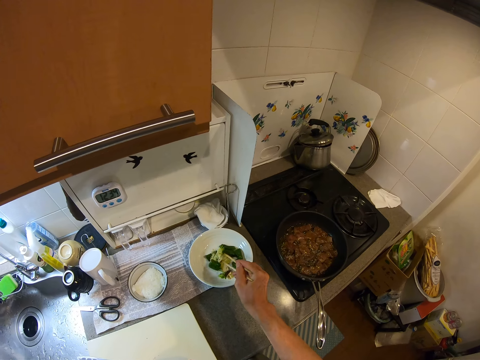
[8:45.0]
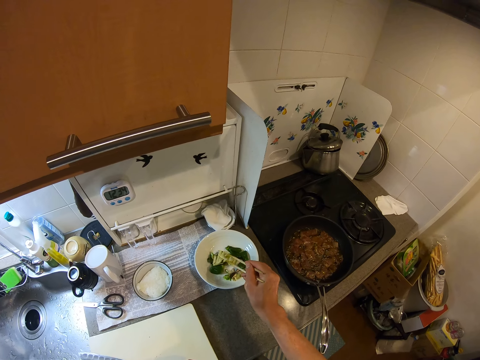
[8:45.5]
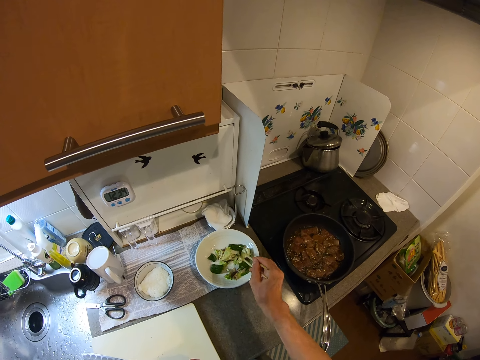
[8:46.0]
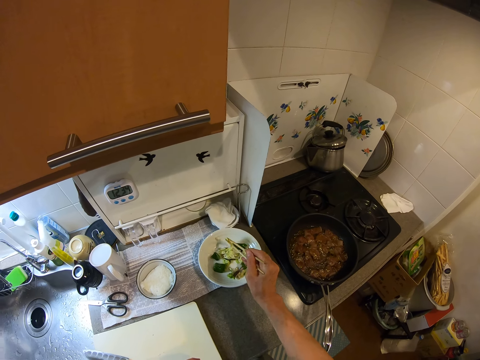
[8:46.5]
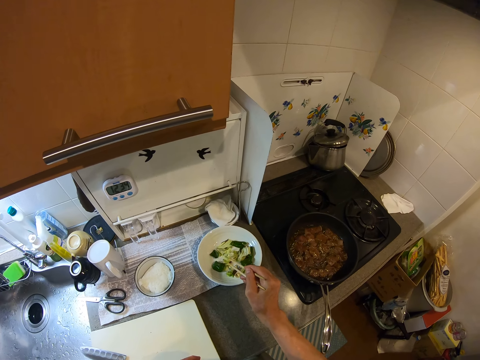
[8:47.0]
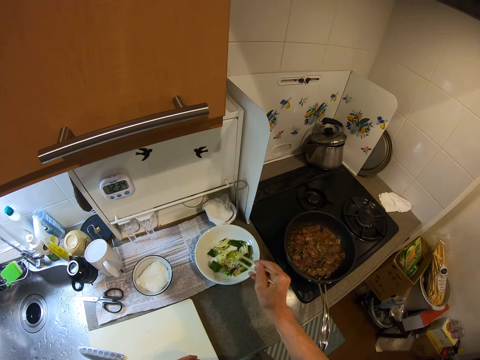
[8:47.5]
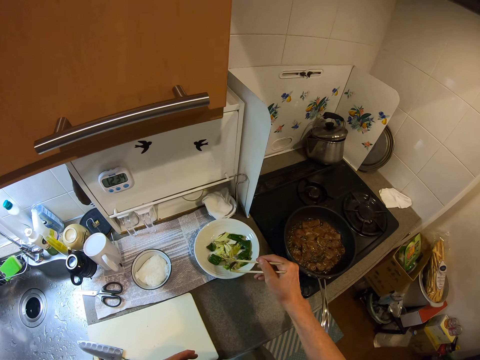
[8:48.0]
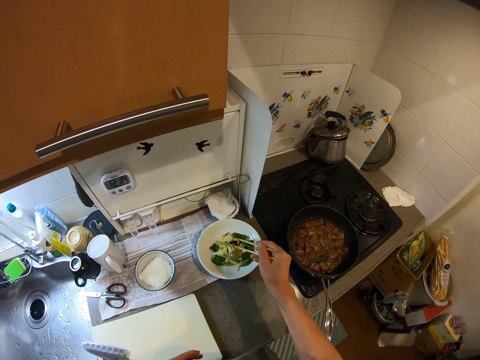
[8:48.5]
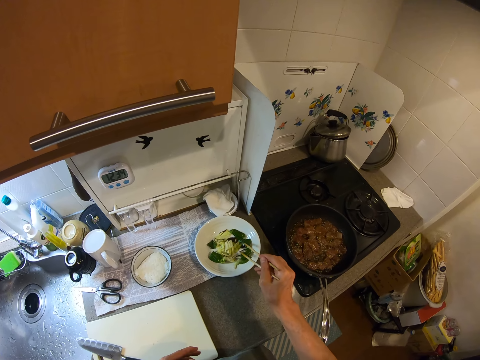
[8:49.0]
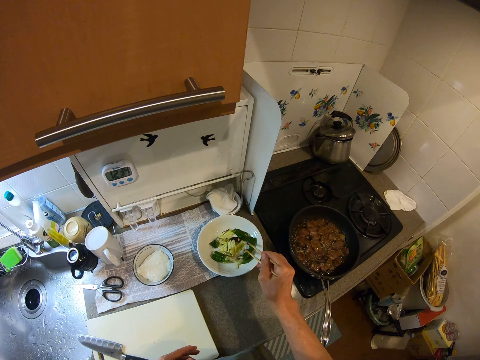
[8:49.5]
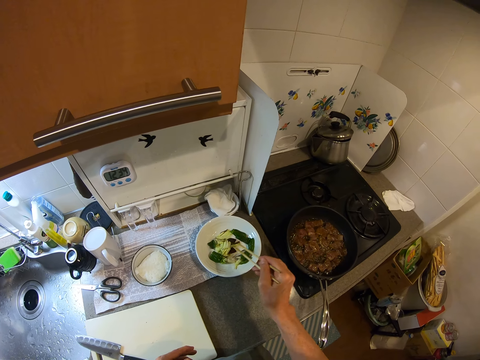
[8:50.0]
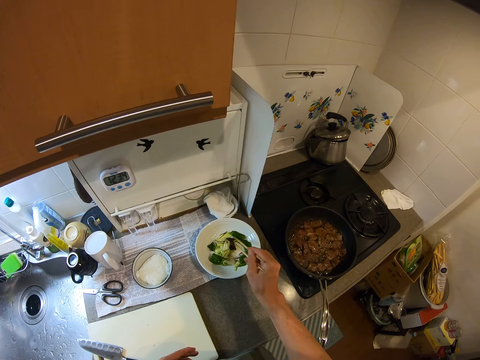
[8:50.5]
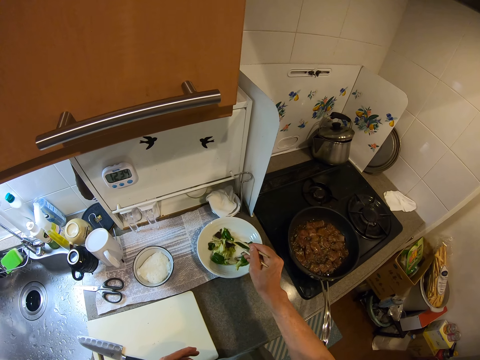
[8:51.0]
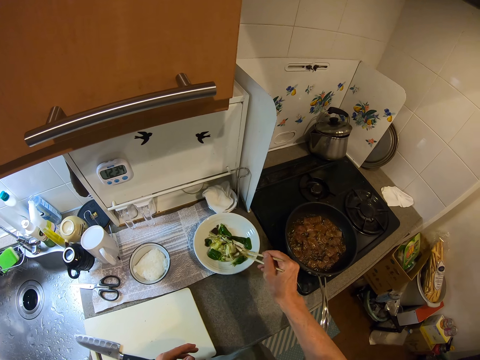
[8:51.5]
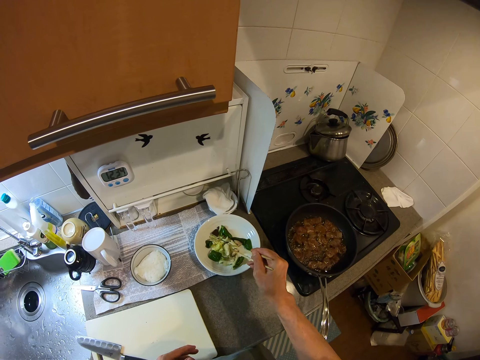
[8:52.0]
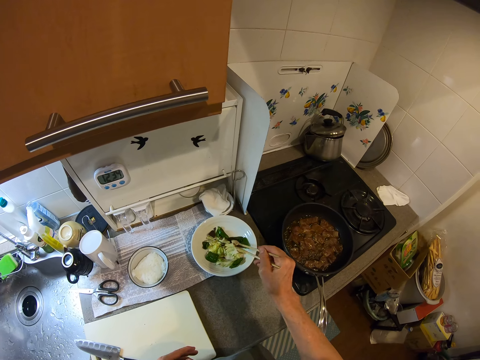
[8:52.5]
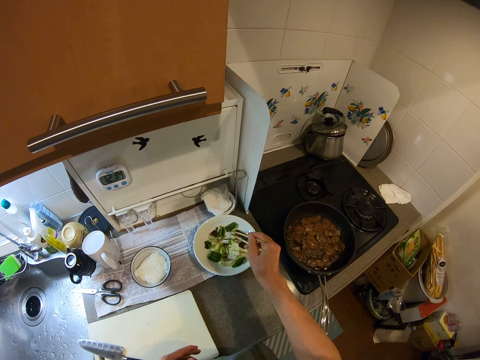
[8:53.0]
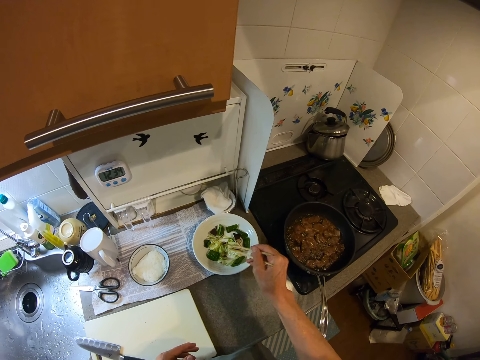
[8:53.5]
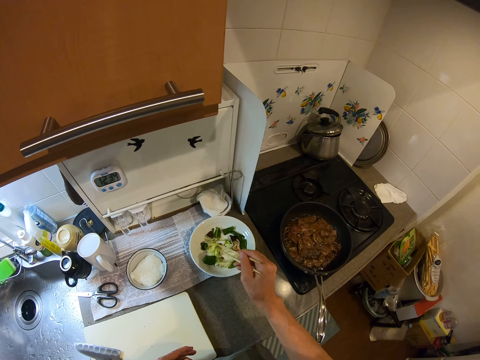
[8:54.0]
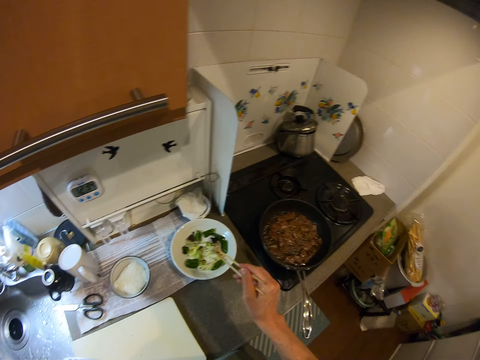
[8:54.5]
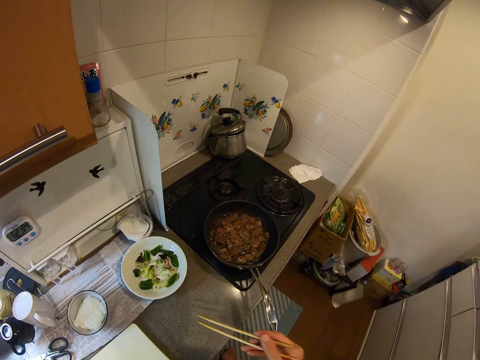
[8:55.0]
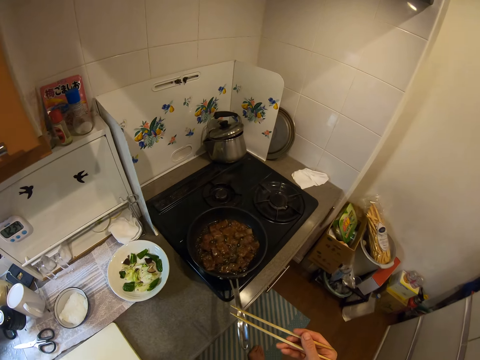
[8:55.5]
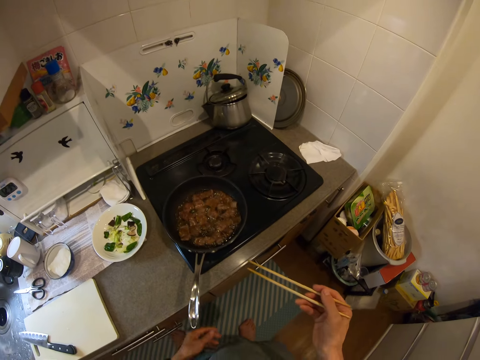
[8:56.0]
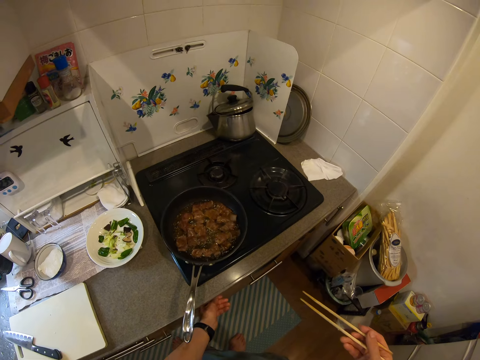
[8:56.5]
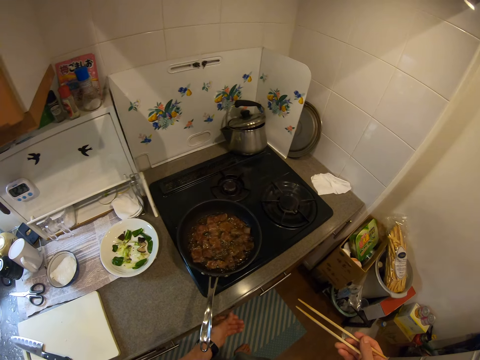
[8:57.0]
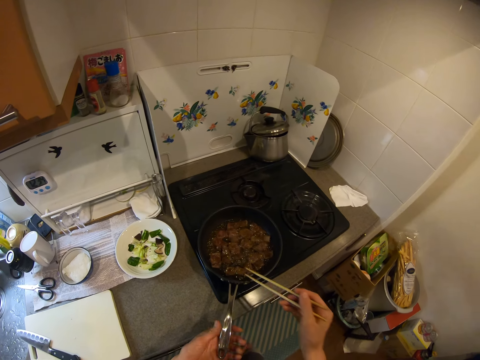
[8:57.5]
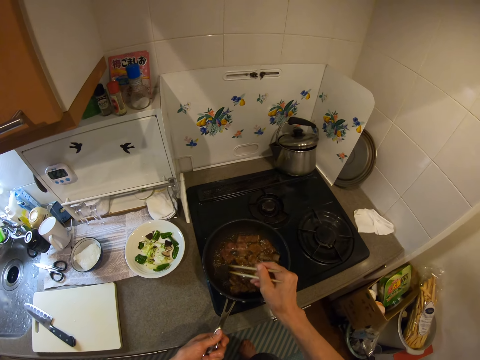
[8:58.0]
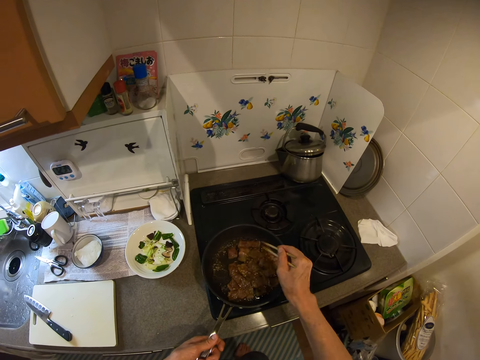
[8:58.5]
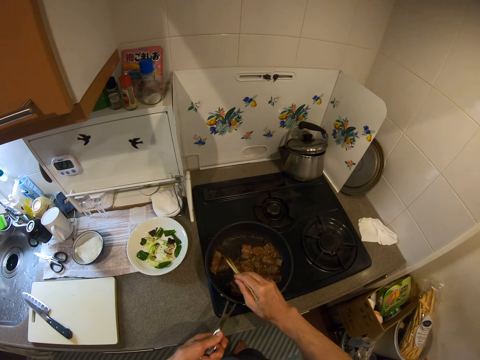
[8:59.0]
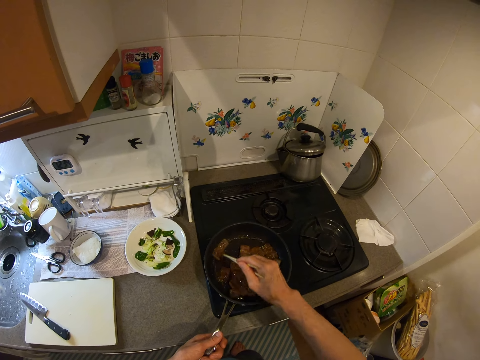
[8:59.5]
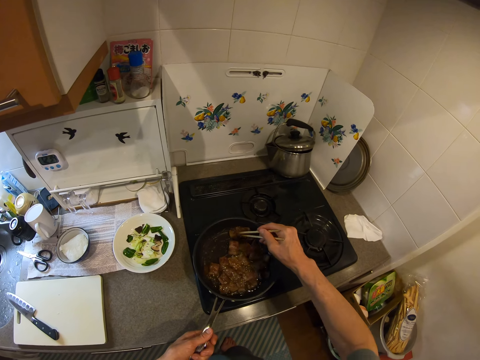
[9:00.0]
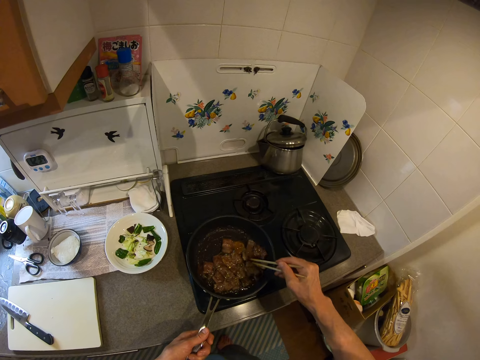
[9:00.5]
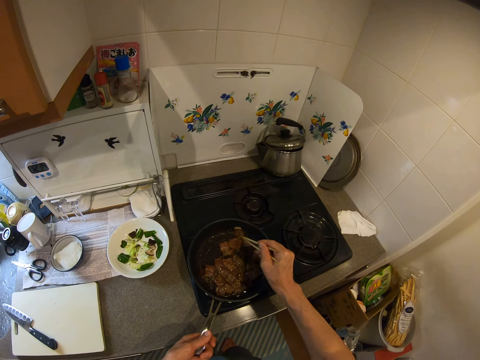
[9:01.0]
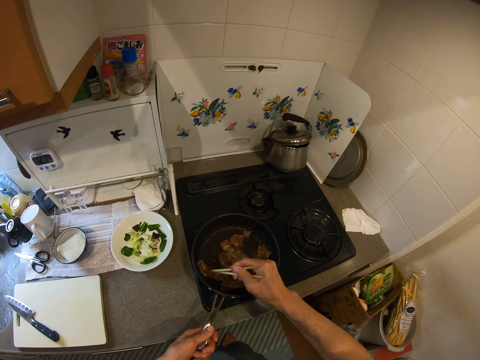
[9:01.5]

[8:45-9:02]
The camera wearer moves her hand towards her. She moves towards the stove. She turns off the cooker. She places her hand on the drawer. She moves her hand towards the cooking pan. She moves her hand forwards. She holds the handle of the cooking pan. She moves the pieces of meat in the pan with the chopsticks.

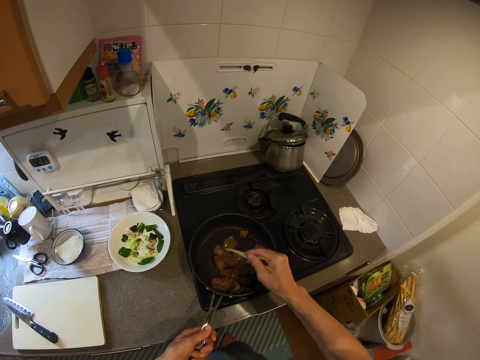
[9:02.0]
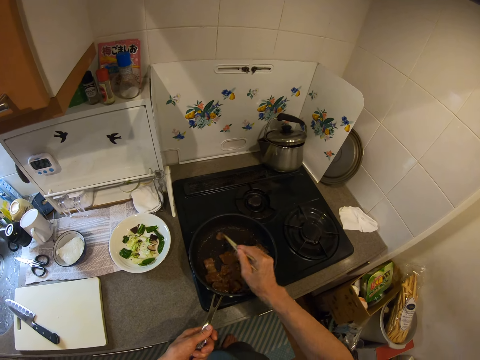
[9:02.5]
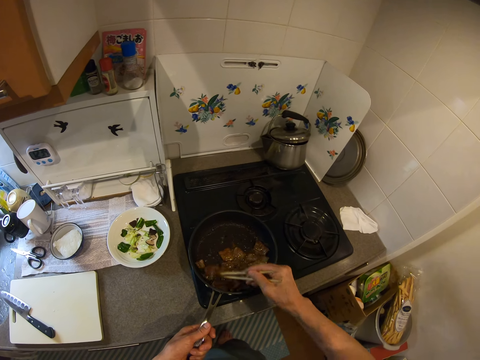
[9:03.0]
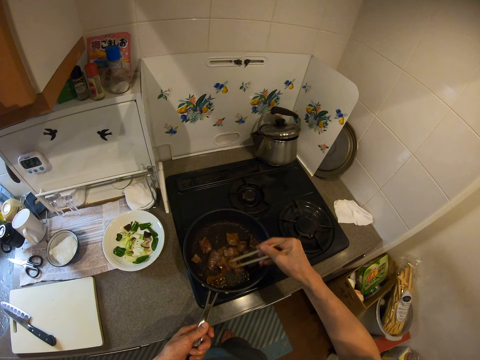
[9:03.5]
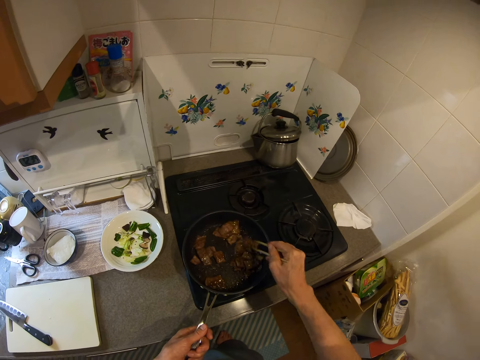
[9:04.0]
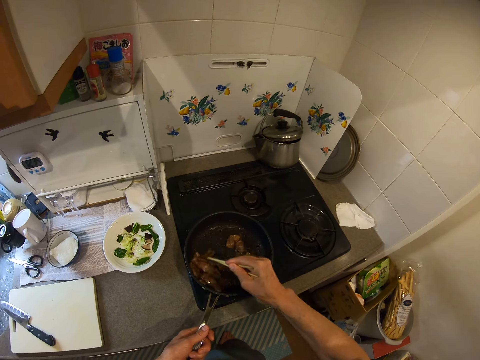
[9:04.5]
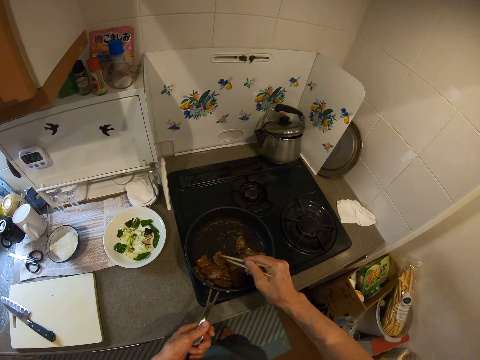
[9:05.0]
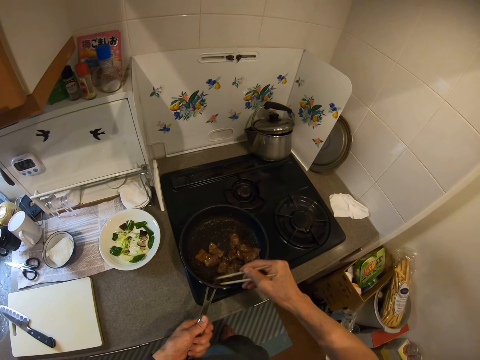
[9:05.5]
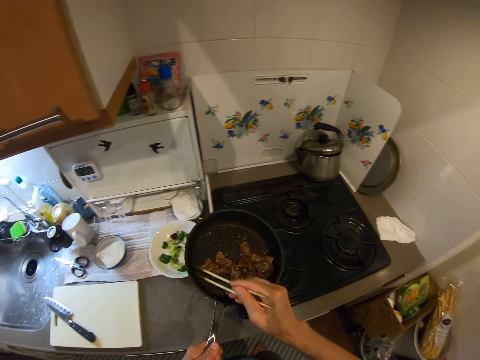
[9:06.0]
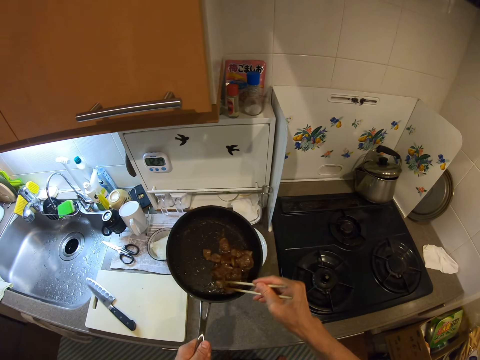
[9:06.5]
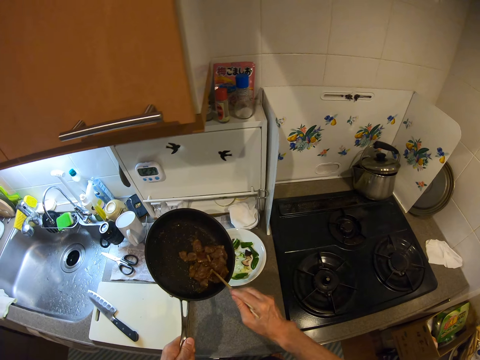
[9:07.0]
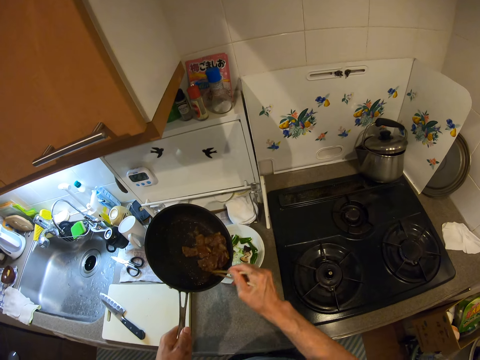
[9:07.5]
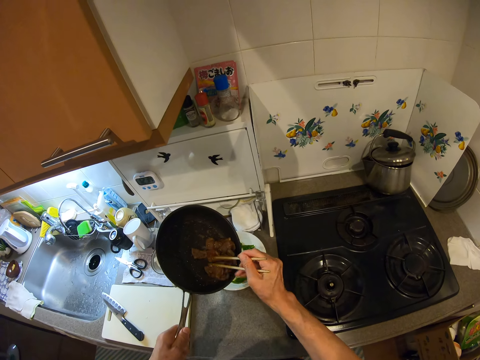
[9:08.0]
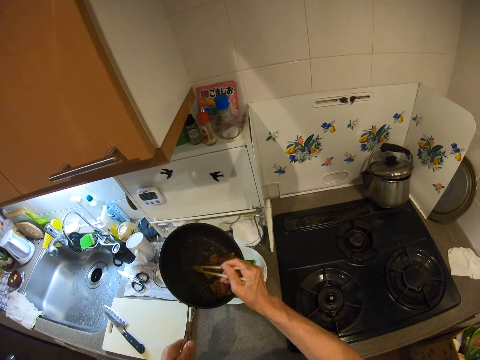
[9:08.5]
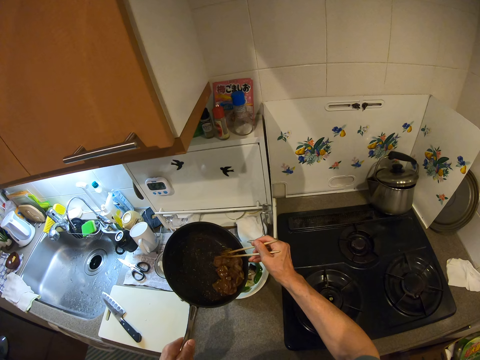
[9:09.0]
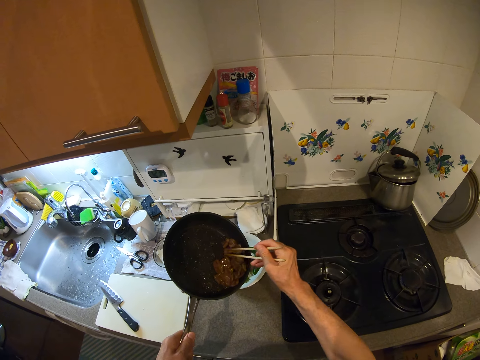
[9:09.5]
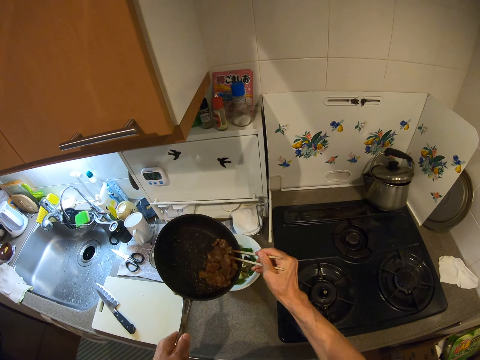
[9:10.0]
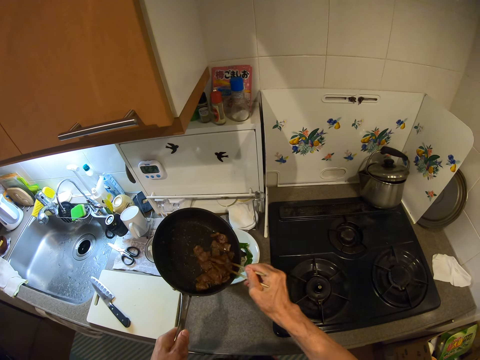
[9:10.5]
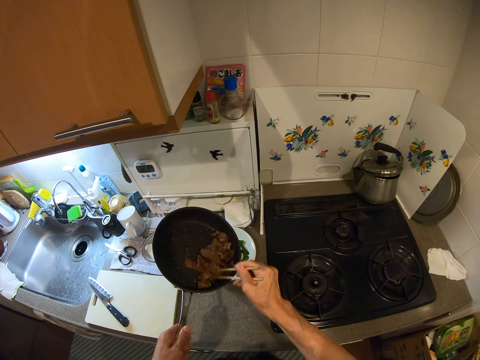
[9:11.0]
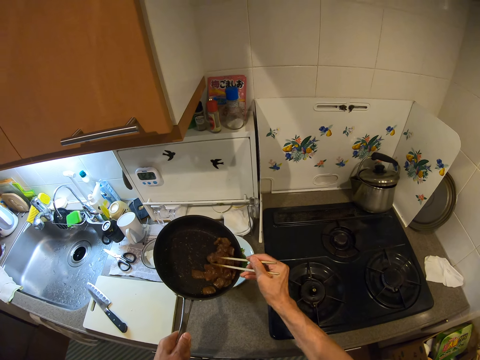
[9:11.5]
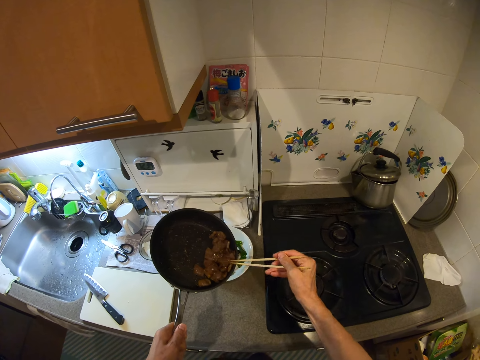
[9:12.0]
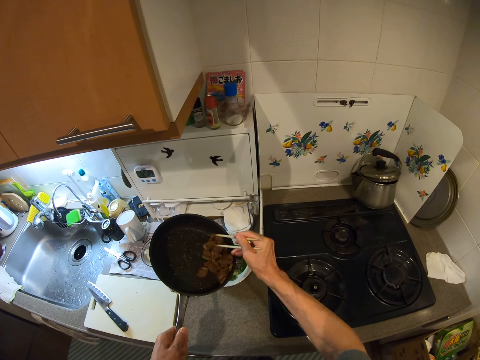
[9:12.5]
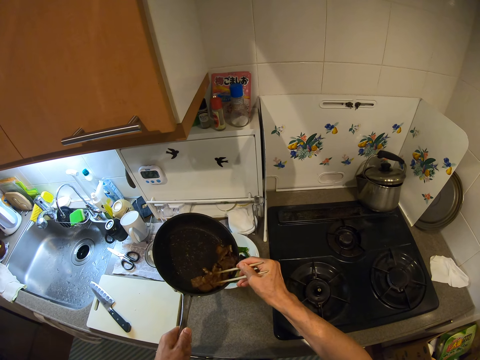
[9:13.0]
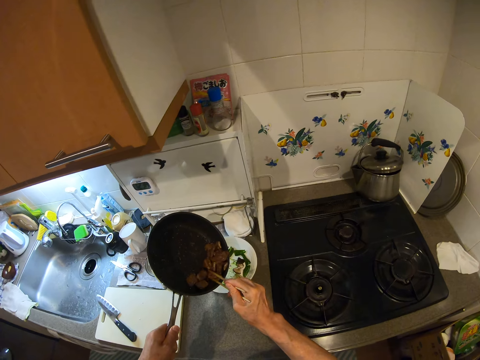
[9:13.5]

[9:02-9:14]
The camera wearer lifts the fry pan from the cooker. They move the pan towards the plate. They gather the pieces of meat with the chopsticks. They stir the beef in the fry pan.
